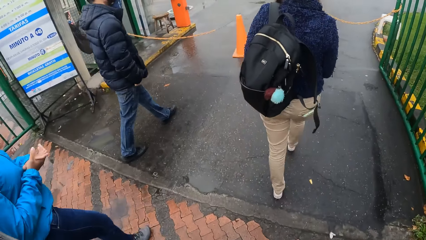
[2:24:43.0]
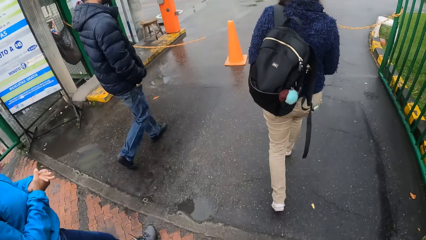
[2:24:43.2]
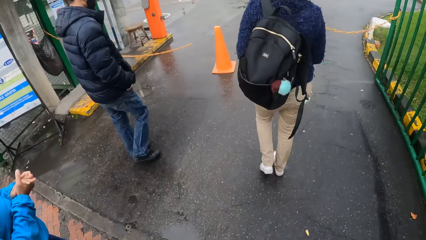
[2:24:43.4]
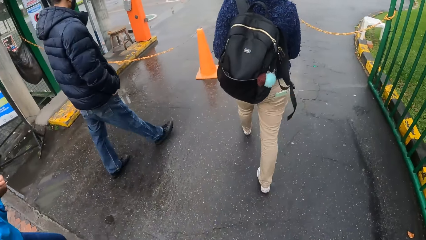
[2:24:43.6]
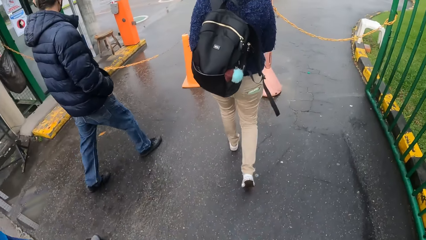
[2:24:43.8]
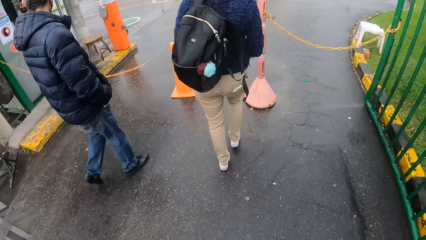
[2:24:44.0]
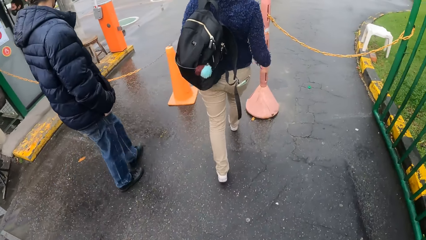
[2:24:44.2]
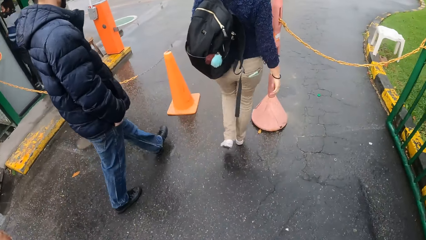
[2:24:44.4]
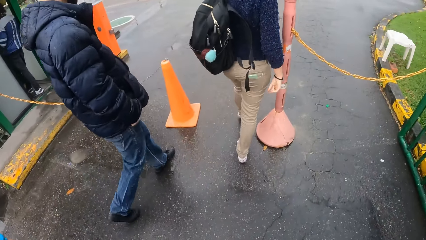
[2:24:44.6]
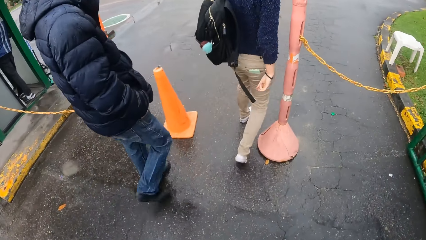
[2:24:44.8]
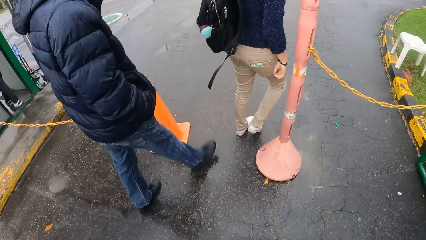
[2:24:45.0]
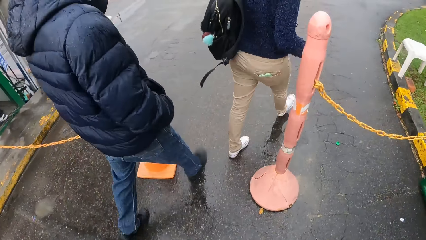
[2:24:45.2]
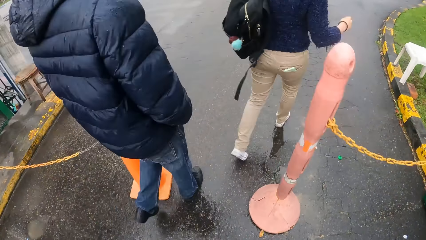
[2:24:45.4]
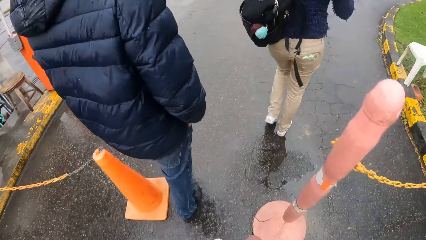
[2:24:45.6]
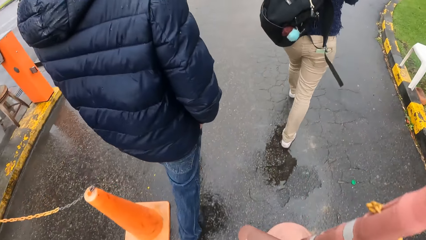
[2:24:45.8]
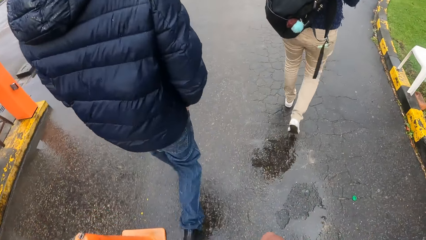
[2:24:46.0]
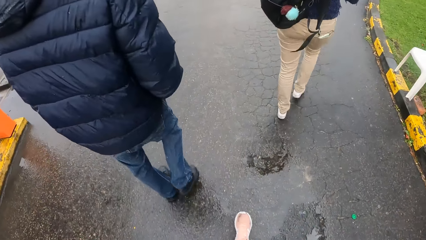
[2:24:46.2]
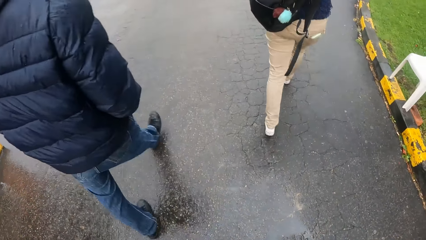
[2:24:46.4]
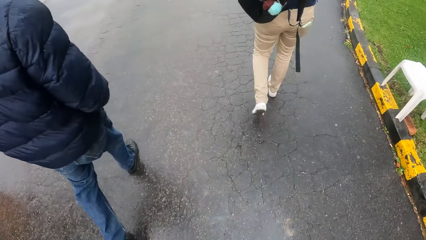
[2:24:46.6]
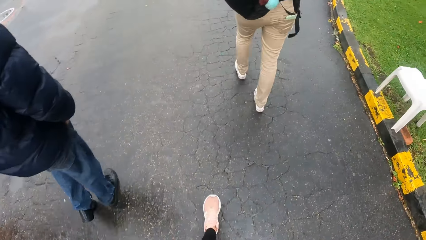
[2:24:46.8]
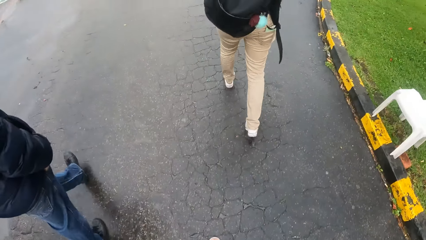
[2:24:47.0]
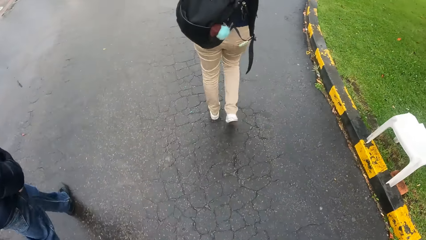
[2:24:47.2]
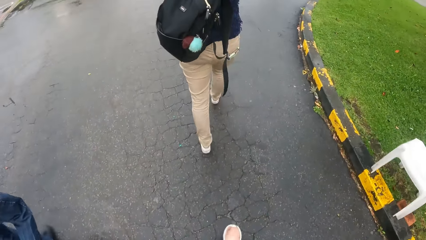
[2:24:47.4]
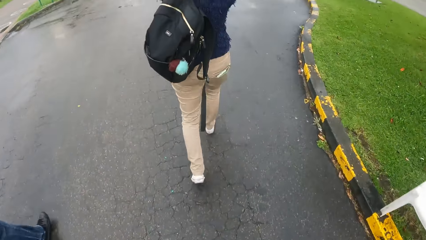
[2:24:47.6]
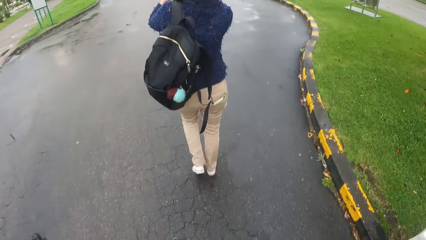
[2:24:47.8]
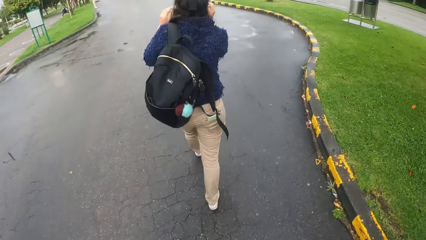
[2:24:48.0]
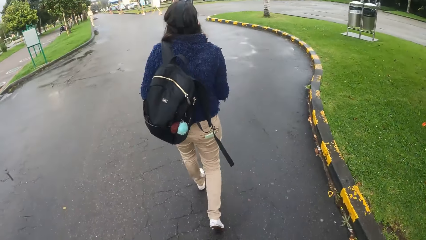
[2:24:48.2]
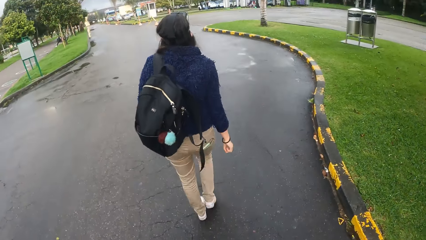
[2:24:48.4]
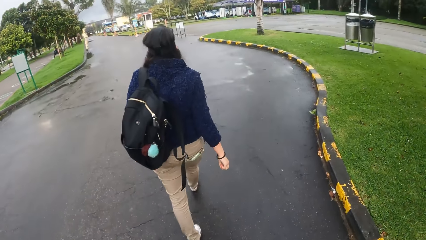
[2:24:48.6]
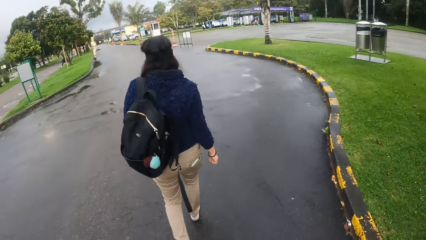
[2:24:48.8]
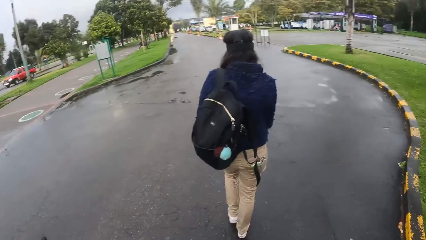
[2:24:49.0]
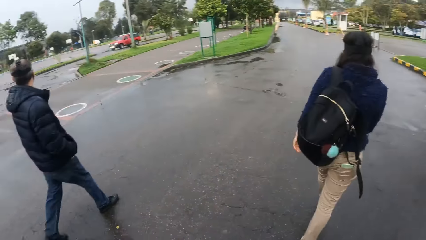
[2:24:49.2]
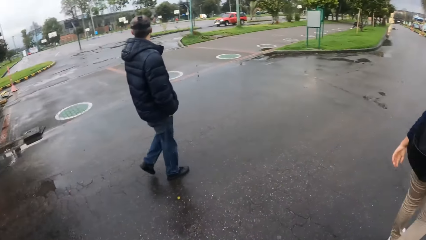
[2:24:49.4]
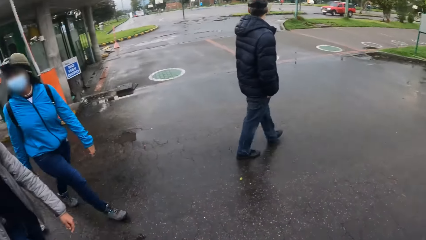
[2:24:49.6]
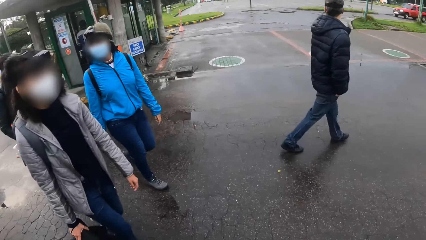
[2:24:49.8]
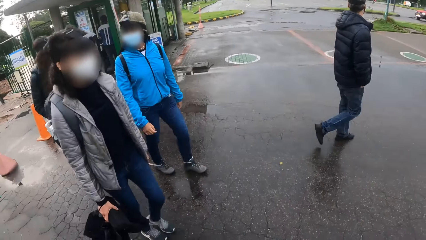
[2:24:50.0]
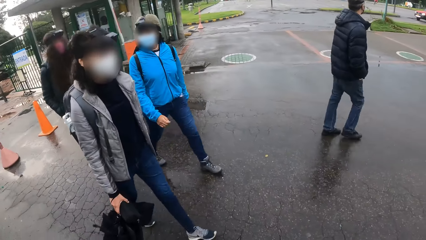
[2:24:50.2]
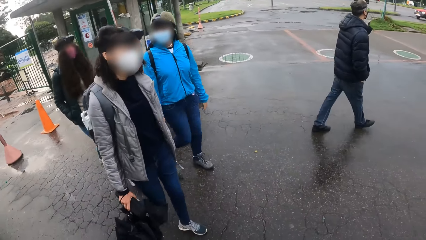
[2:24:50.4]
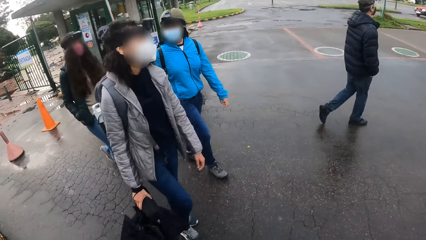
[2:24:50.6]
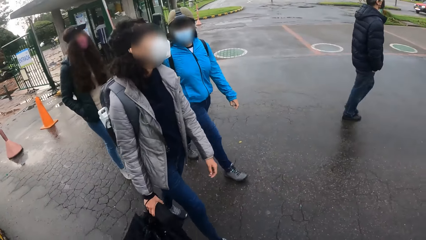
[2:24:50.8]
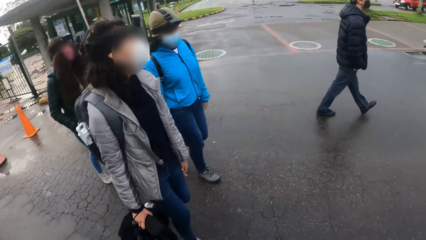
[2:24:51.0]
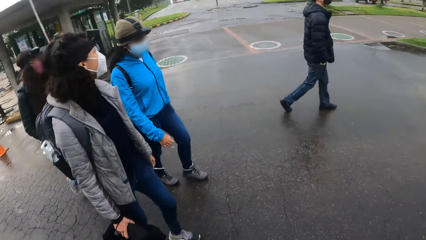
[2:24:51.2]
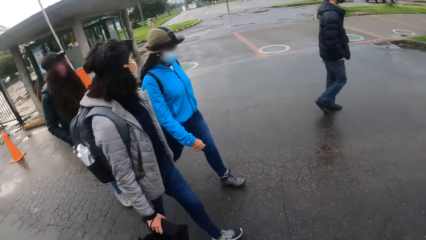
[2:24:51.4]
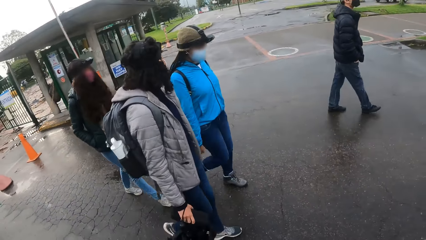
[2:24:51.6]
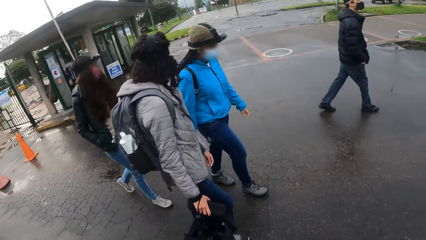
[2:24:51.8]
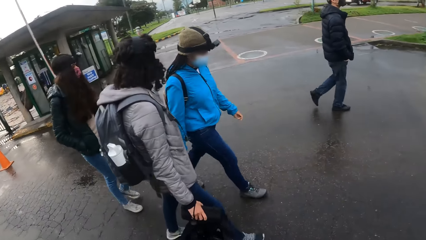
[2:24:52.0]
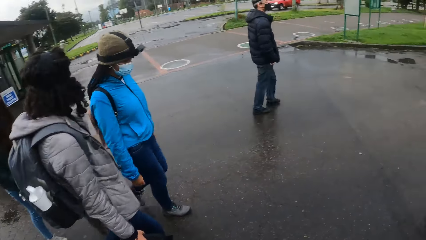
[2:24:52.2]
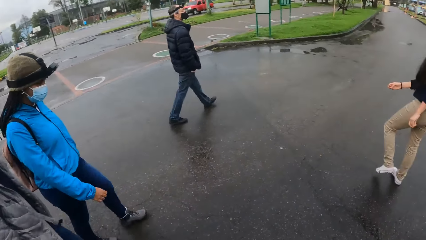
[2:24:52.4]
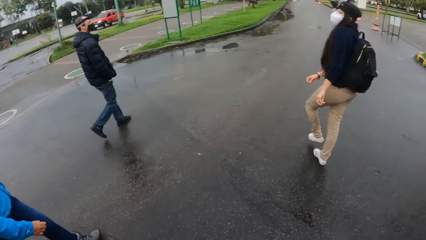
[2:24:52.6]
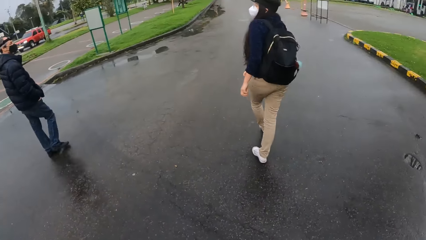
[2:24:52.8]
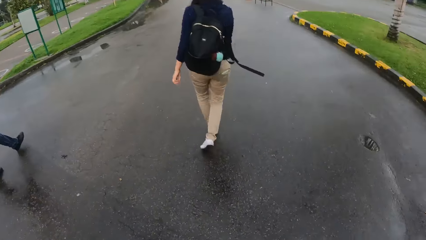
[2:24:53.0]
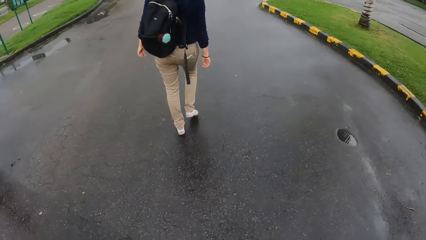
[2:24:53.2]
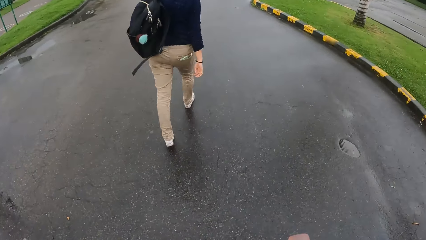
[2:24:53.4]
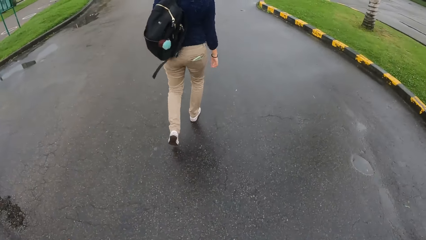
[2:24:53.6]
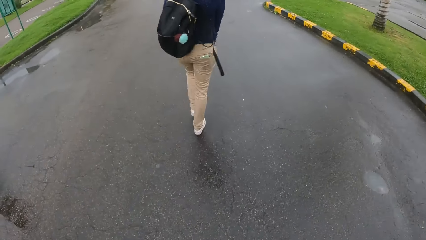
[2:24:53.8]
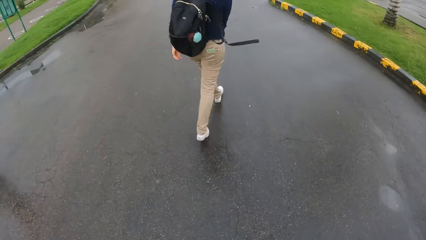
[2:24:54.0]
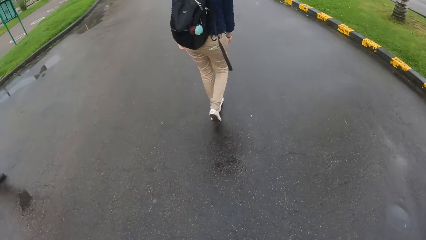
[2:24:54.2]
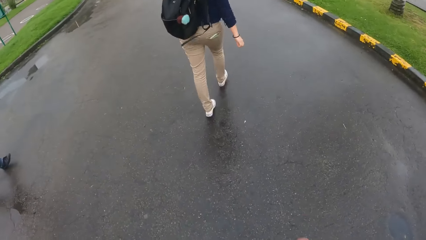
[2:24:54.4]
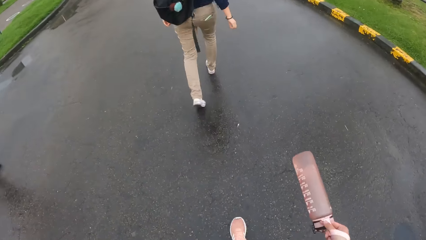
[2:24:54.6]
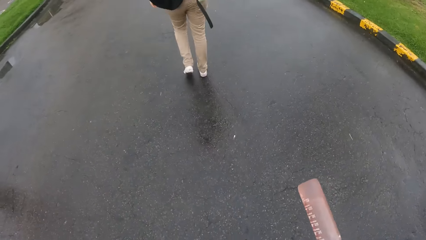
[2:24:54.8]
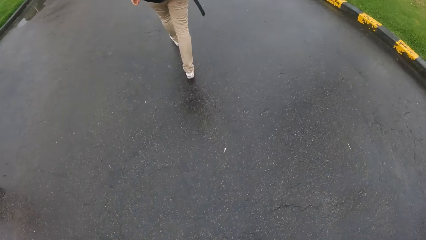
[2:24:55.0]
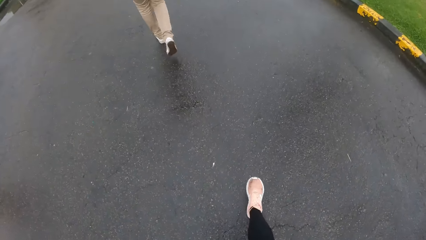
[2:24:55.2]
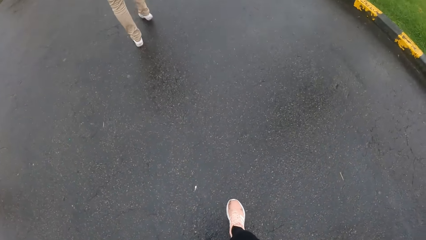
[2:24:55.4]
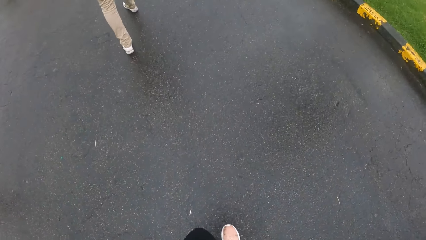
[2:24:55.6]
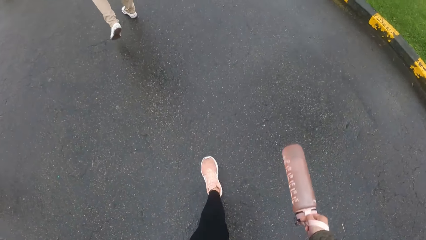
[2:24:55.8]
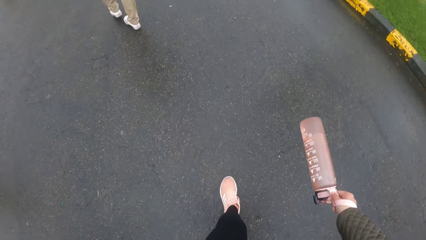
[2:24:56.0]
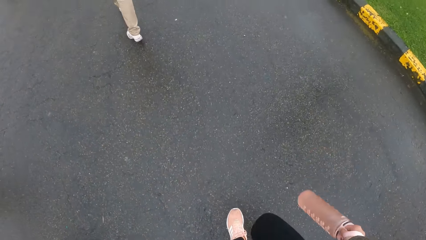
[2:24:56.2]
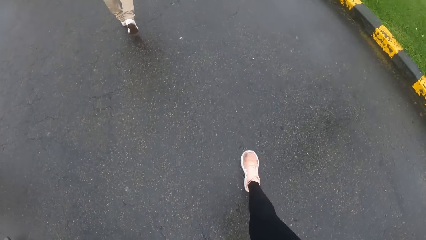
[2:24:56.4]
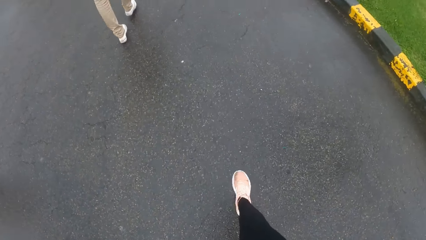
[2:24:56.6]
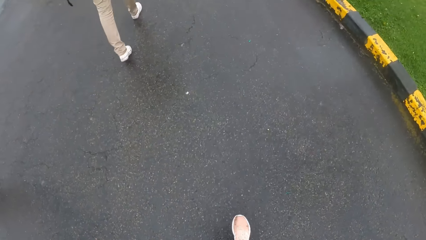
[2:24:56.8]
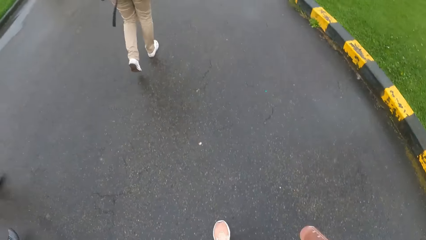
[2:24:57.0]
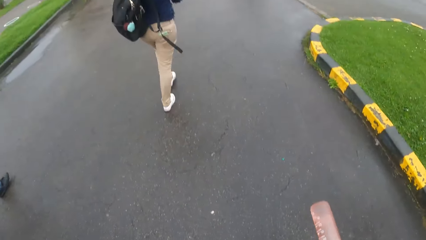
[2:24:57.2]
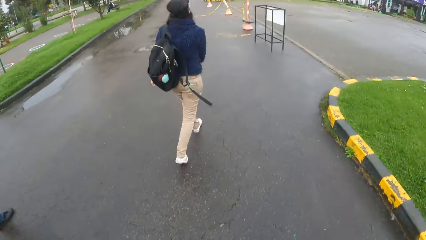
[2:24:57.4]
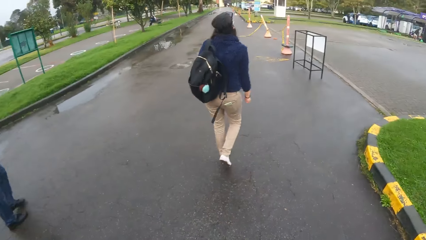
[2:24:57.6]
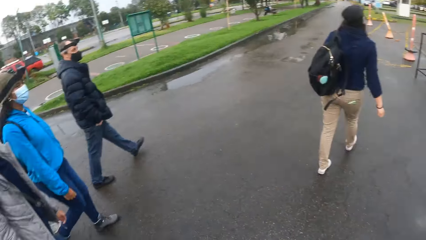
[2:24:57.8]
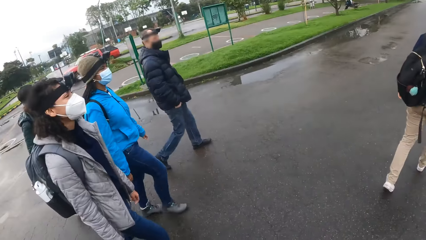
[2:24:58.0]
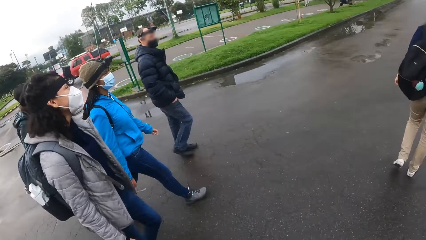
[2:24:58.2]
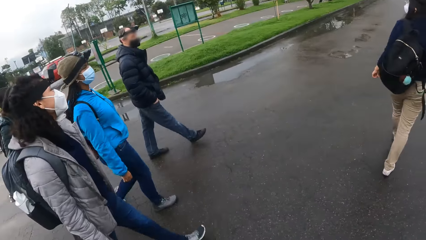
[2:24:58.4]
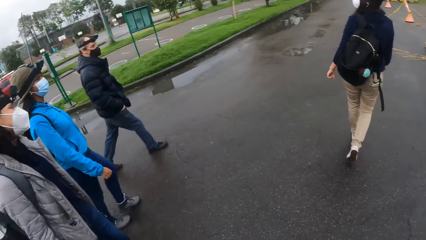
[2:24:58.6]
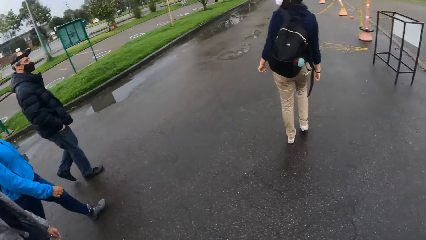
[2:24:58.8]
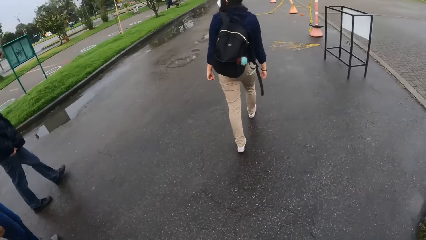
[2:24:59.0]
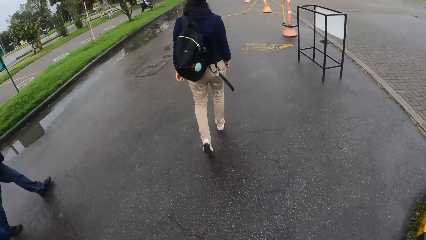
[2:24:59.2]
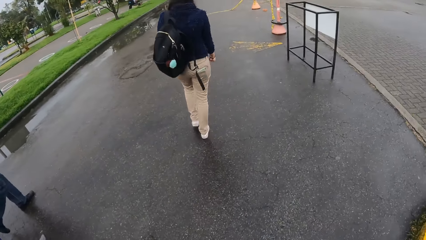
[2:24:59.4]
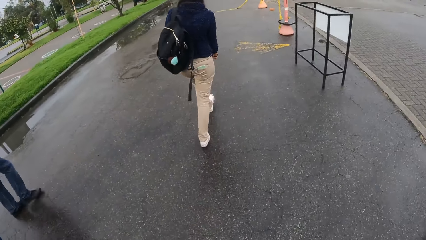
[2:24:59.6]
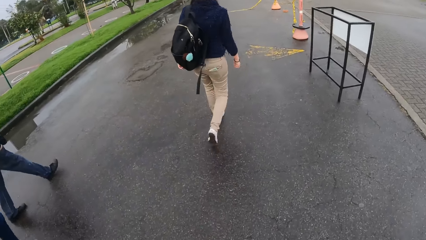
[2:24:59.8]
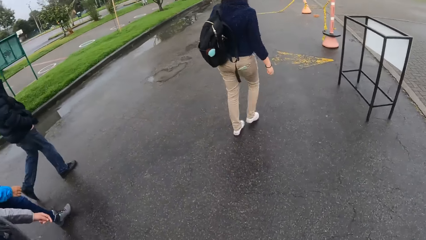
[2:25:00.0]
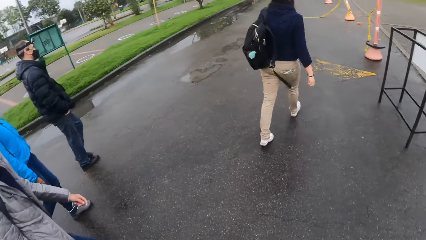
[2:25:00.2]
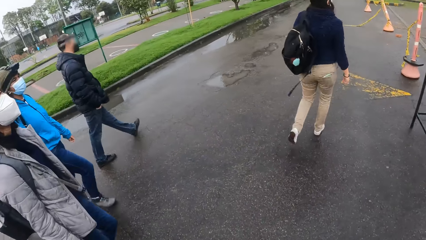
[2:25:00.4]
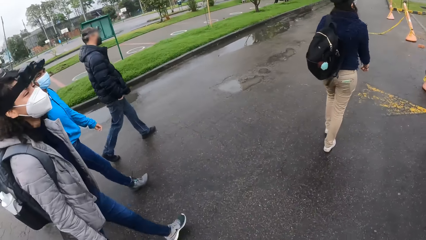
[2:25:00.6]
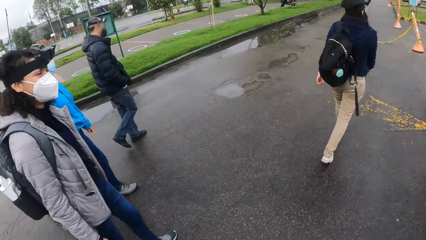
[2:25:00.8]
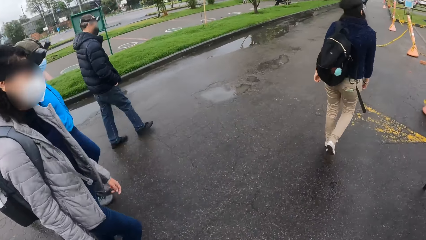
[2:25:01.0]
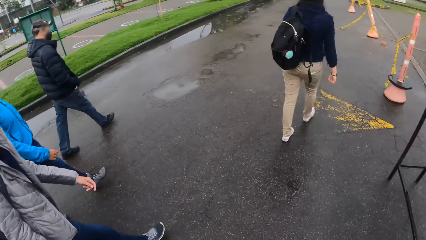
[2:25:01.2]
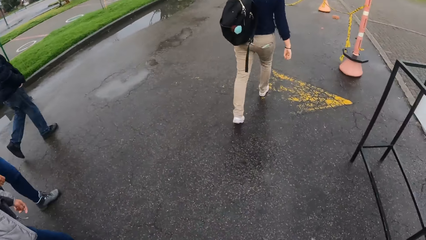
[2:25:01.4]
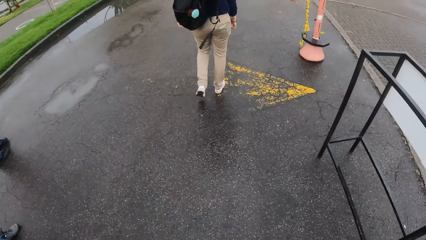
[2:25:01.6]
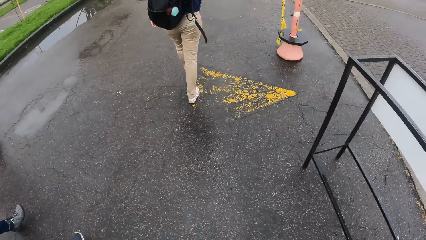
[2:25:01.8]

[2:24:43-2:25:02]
The camera wearer looks around. They walk on the road.
